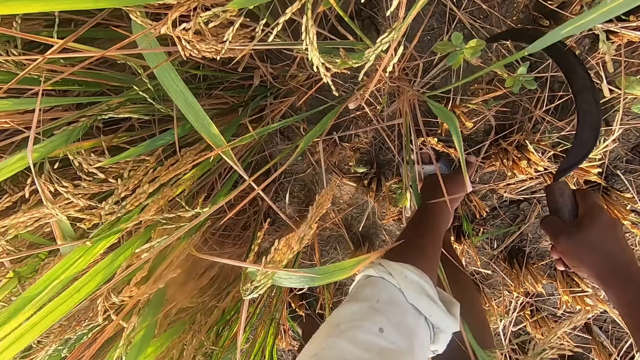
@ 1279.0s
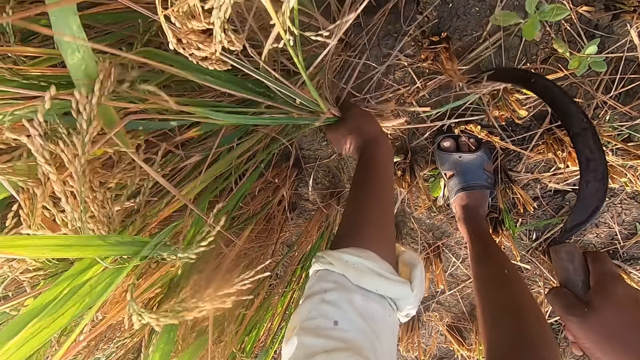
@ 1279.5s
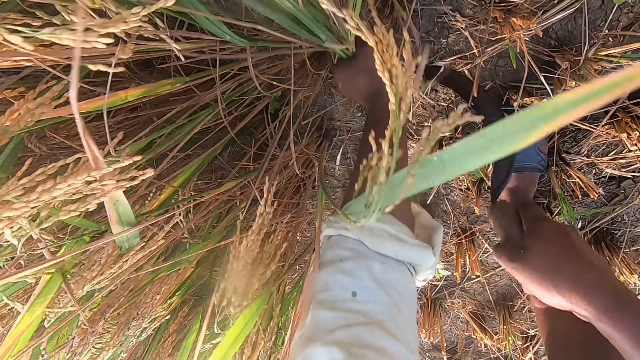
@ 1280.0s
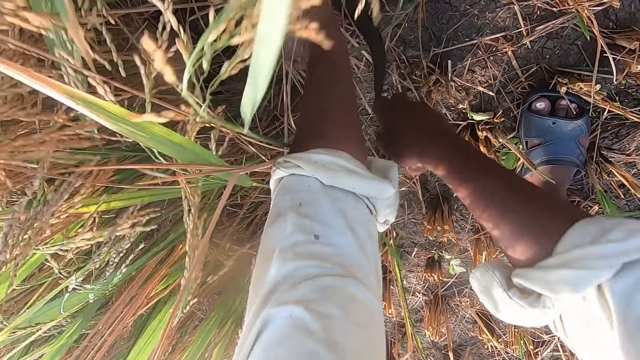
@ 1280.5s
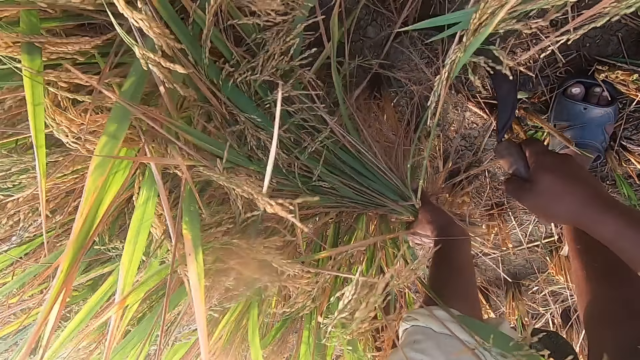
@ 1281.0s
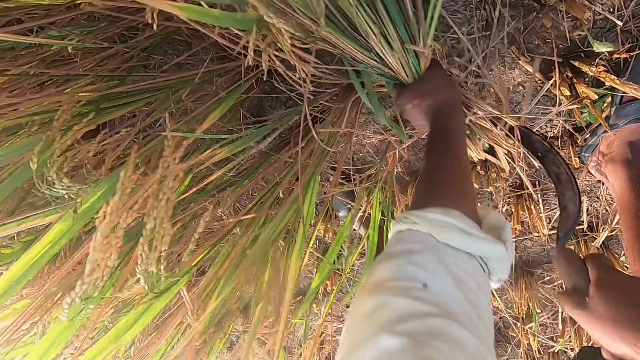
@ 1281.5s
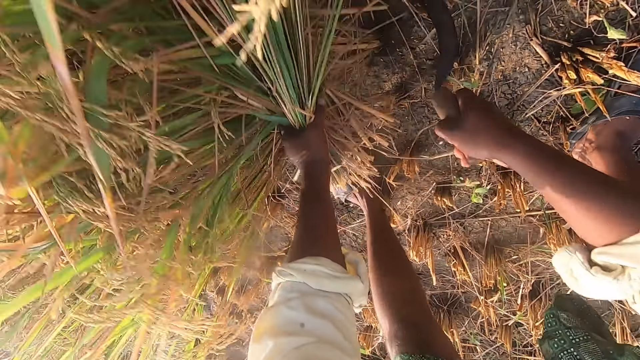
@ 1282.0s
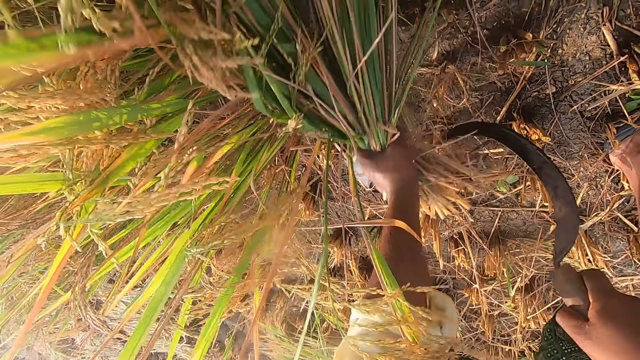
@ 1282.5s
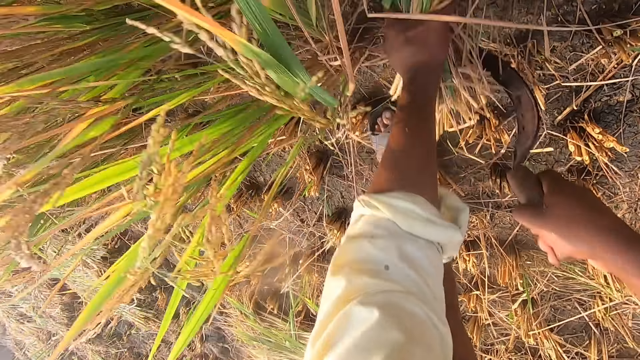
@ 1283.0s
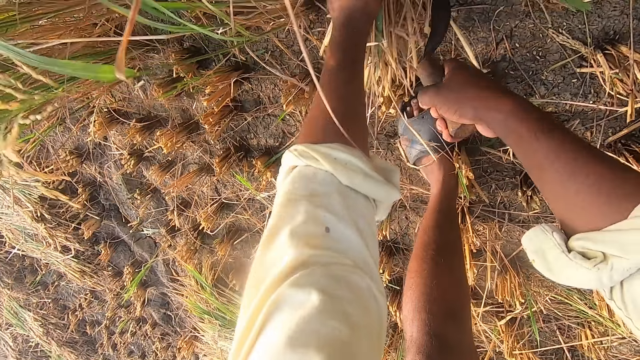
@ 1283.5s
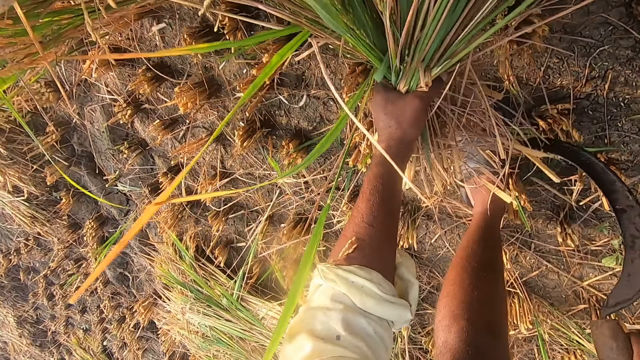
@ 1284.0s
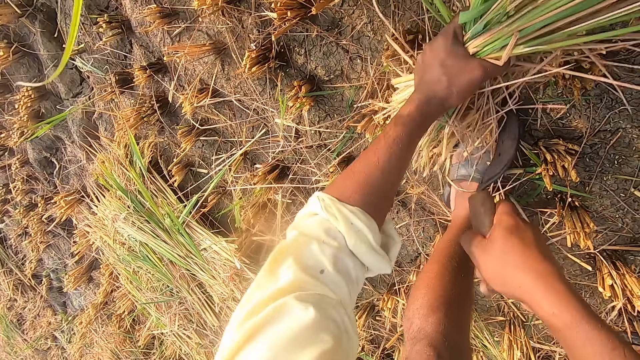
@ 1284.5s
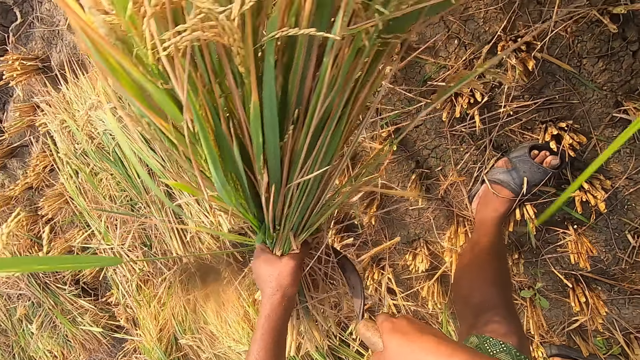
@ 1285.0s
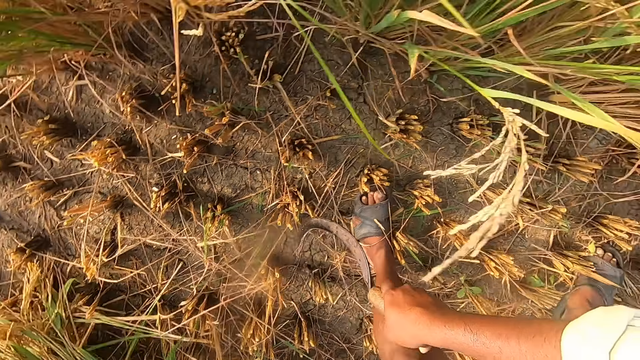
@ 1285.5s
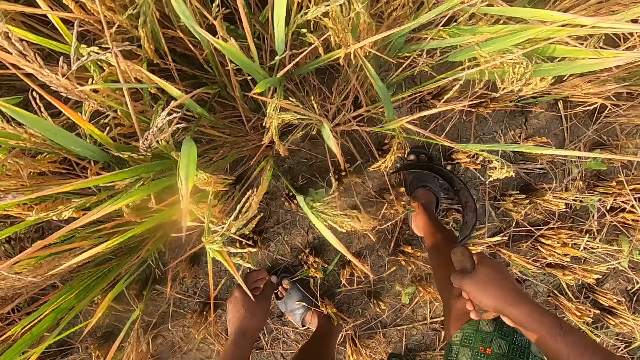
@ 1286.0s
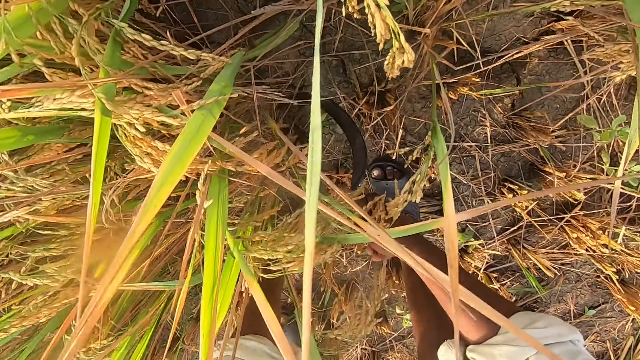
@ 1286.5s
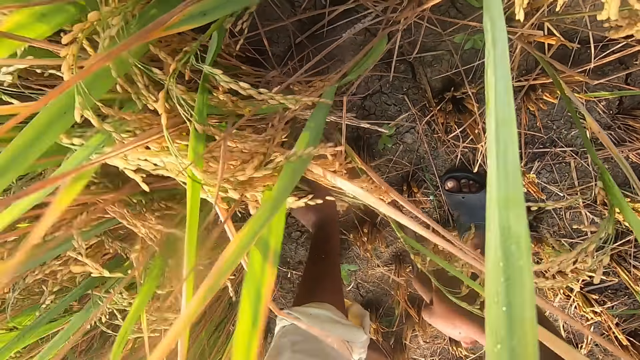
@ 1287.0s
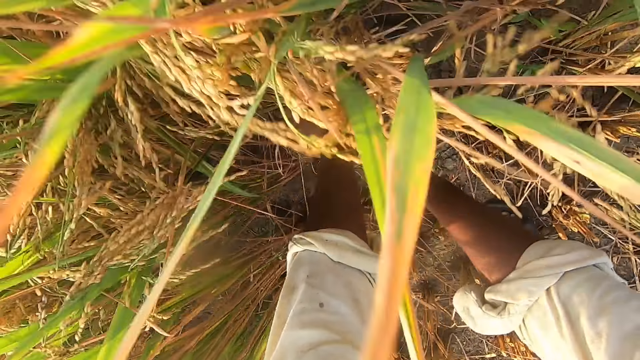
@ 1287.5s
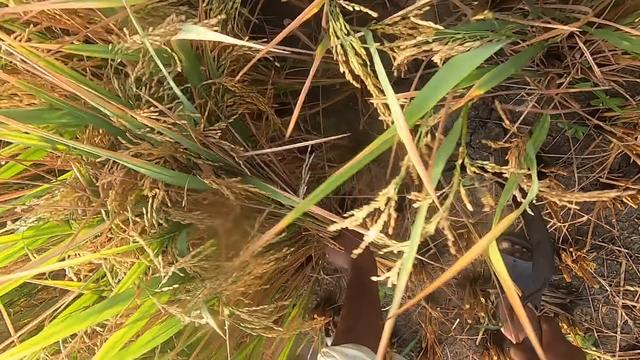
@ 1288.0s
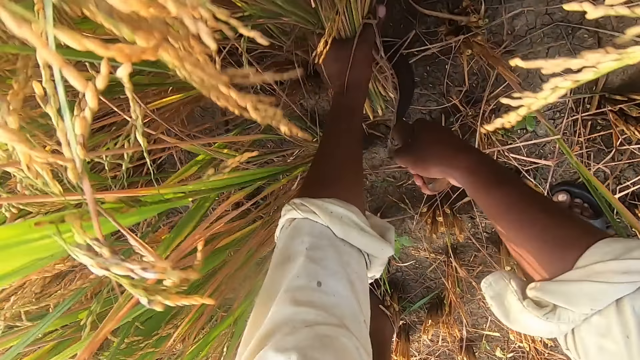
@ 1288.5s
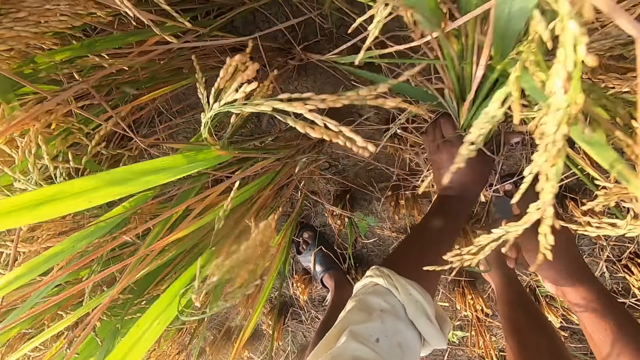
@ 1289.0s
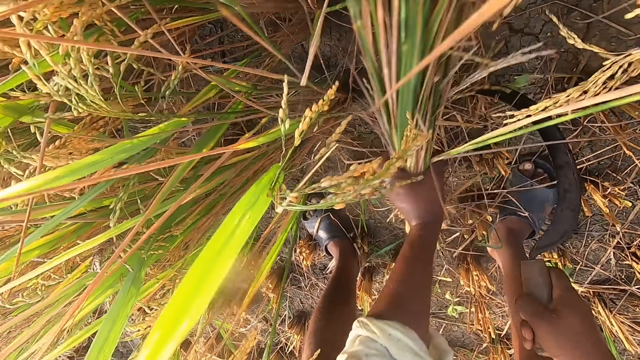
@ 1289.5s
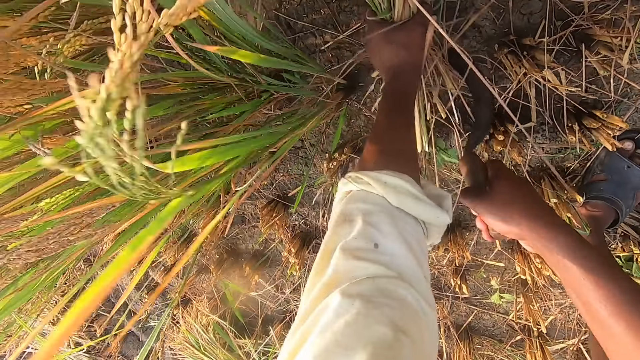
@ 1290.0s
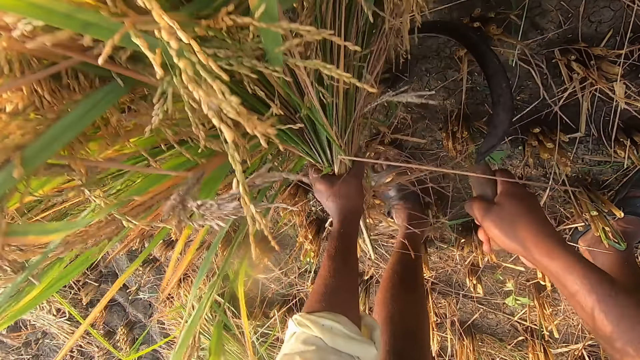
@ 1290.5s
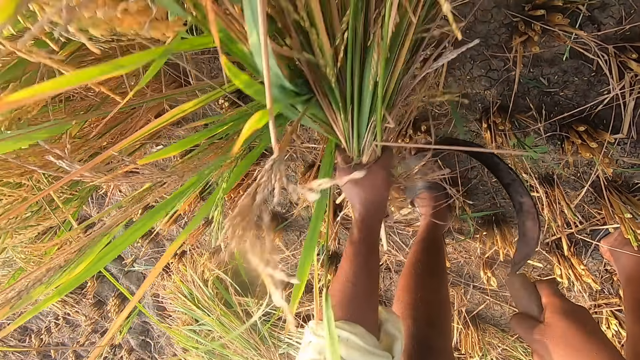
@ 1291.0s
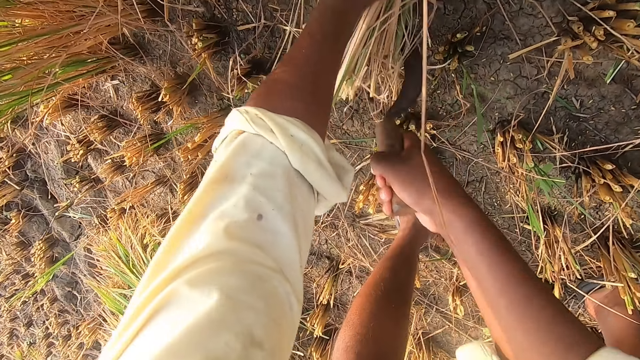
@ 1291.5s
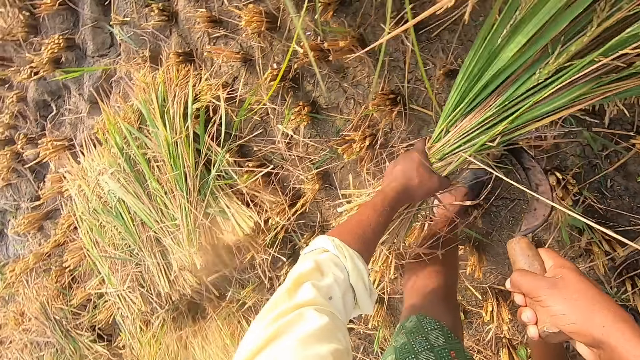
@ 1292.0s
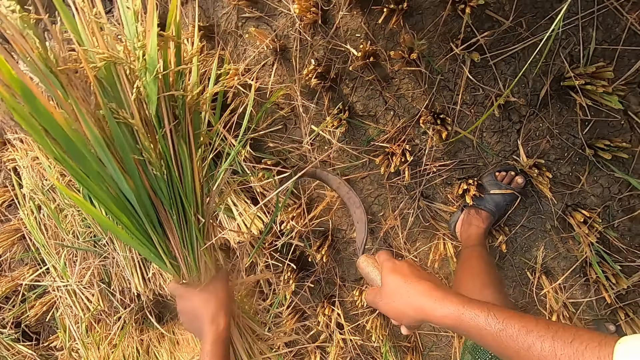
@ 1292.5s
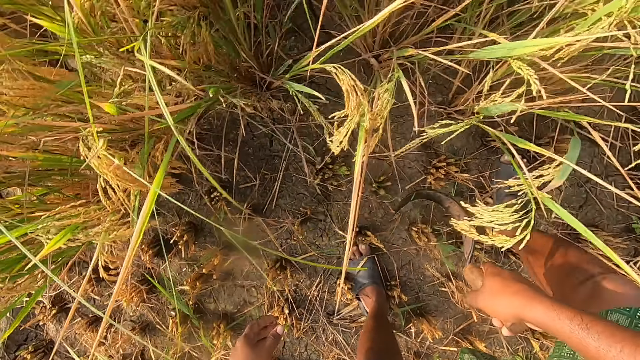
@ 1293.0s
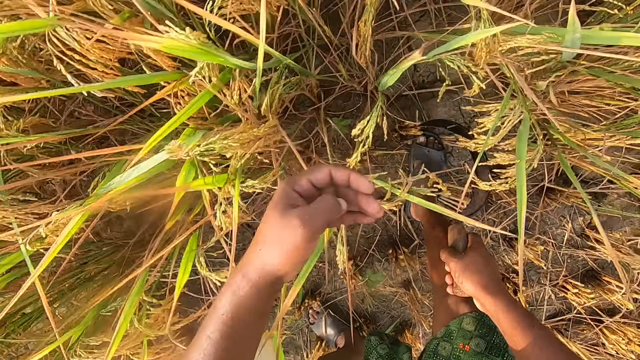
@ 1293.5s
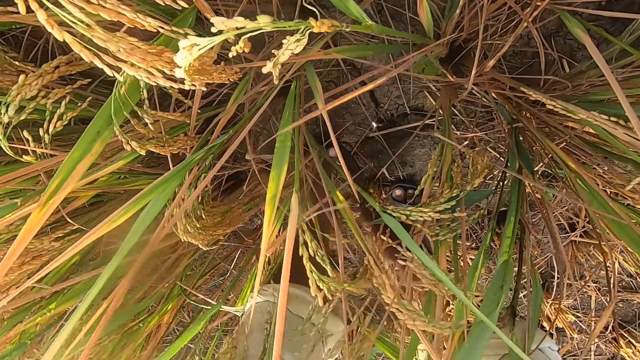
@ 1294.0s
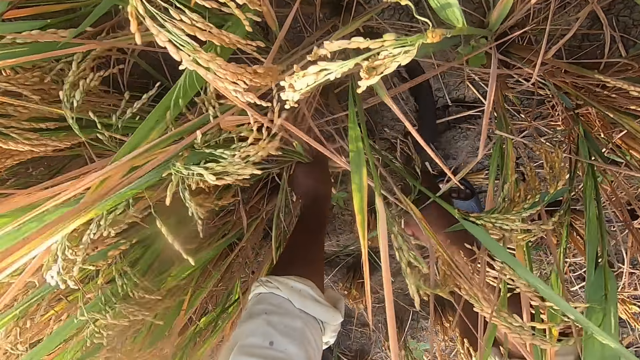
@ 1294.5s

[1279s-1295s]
The camera wearer bends downwards. They hold the rice plants and cut the rice plants from the ground with a sickle. They move around. They drop the rice plants on the ground. They move around. They hold the rice plants and cut the rice plants from the ground with the sickle. They move around. They drop the rice plants on the ground. They move around. They hold the rice plants and cut the rice plants from the ground with the sickle.

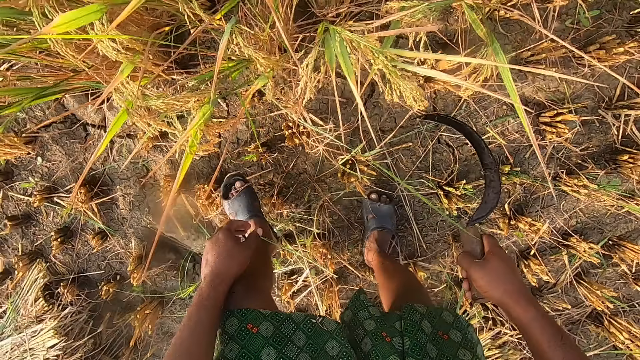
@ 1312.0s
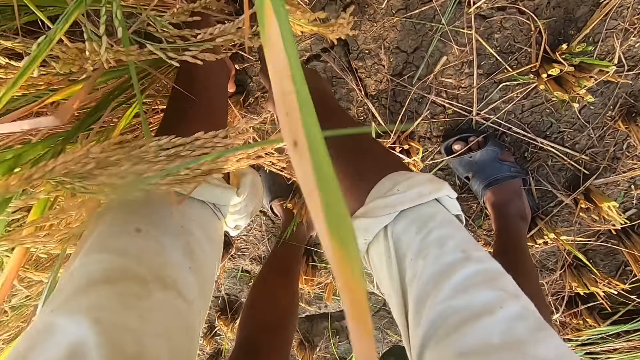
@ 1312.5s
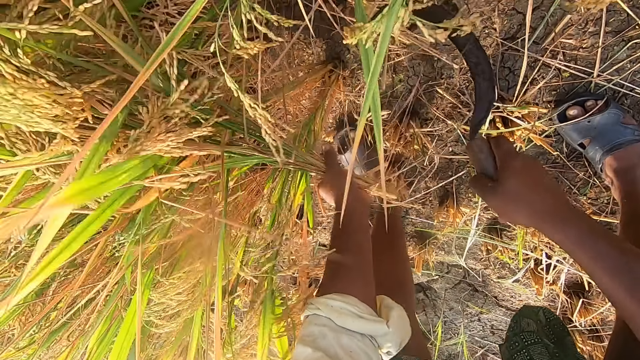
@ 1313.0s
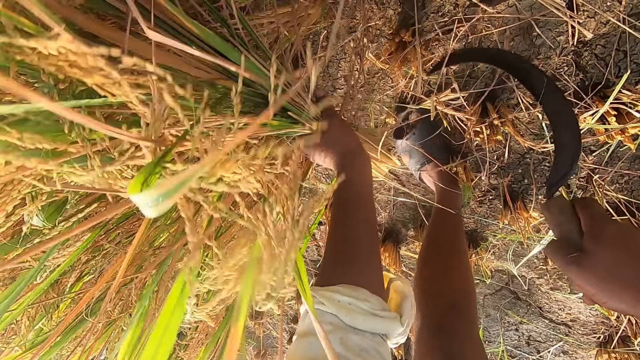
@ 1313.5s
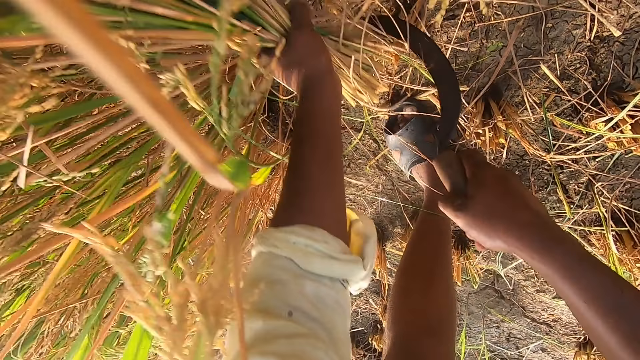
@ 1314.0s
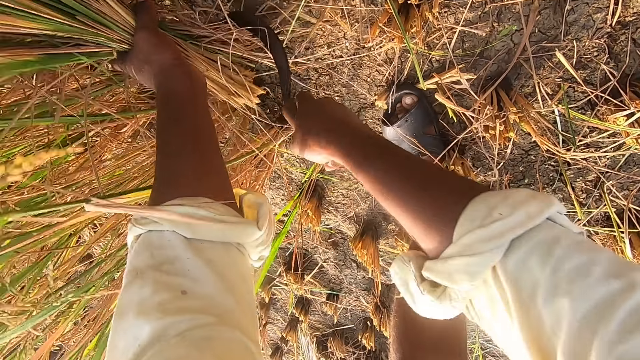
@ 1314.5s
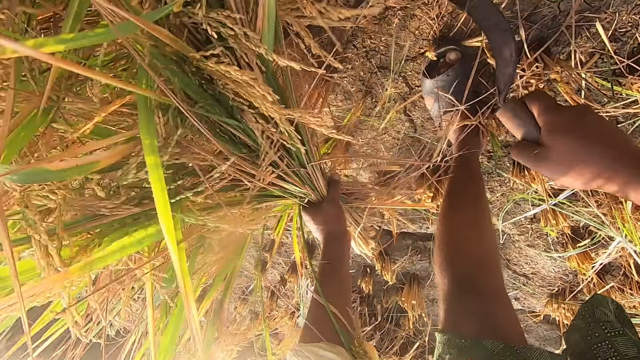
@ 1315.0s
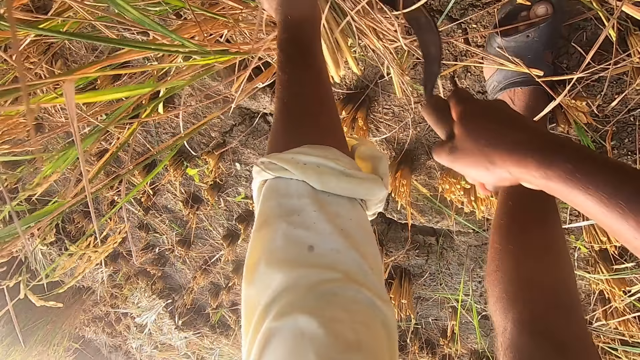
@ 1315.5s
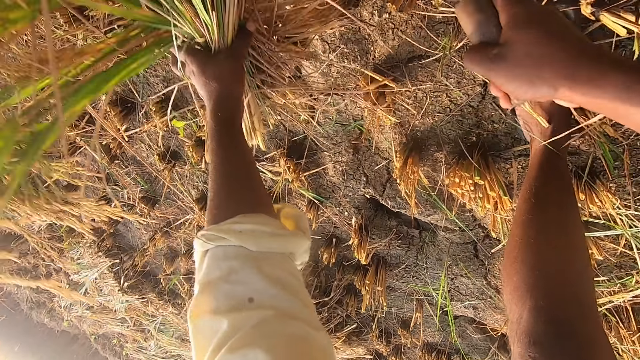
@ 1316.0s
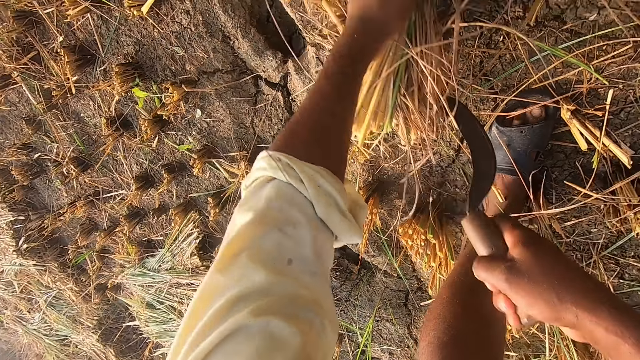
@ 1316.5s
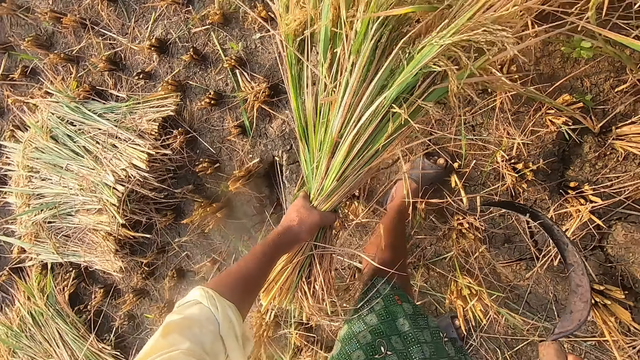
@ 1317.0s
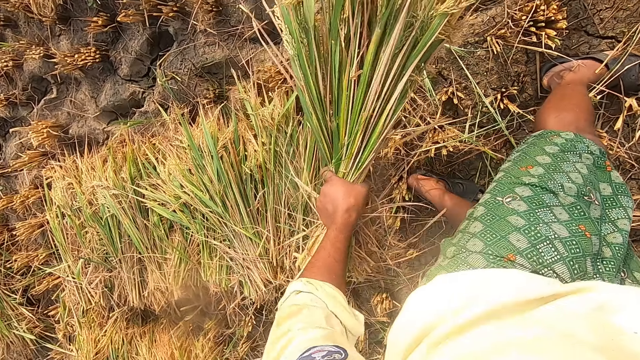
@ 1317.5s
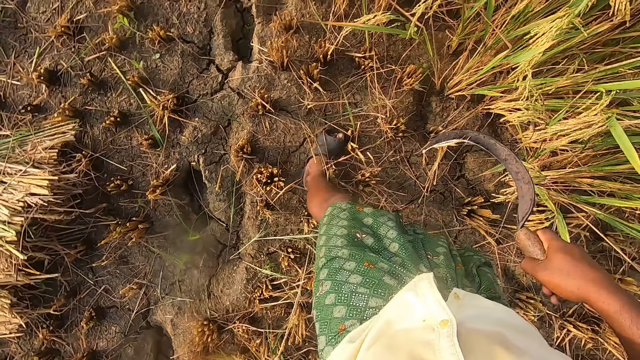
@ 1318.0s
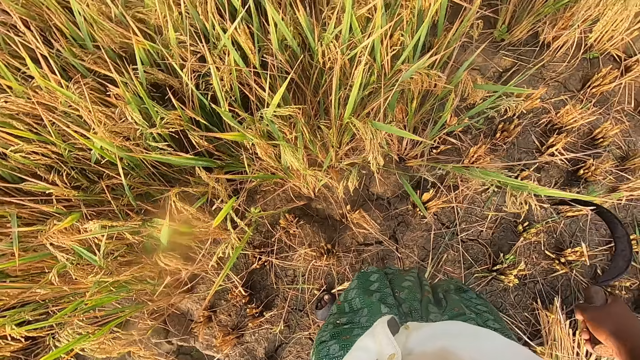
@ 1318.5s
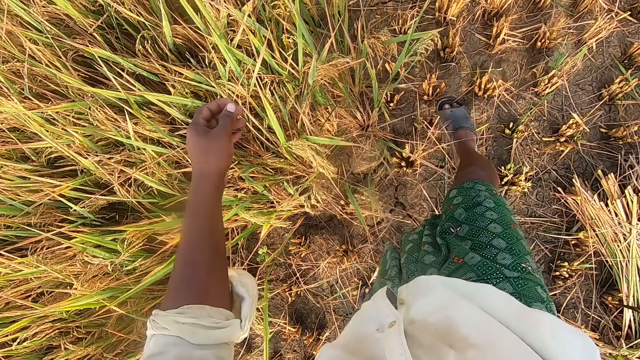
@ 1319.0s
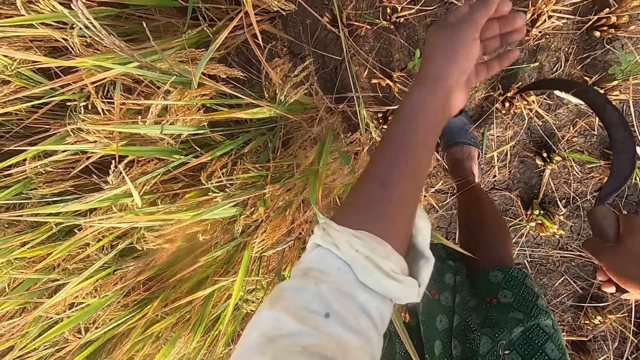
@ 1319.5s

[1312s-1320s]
The camera wearer moves around. They drop the rice plants on the ground. They hold the rice plants and cut the rice plants from the ground with a sickle. They move around. They drop the rice plants on the ground. They move around.
